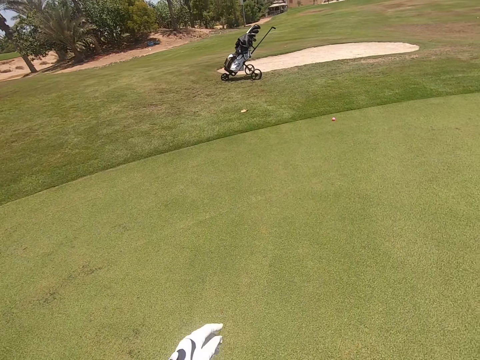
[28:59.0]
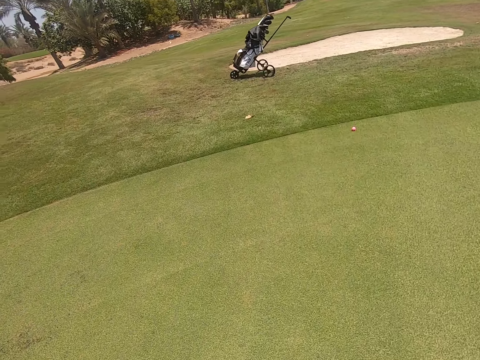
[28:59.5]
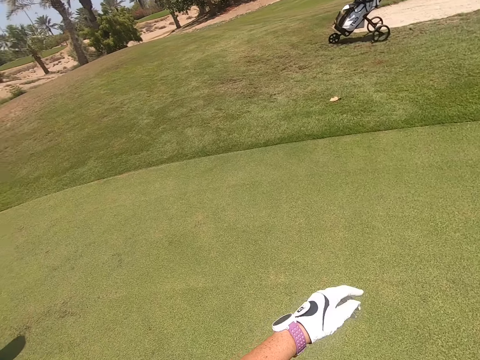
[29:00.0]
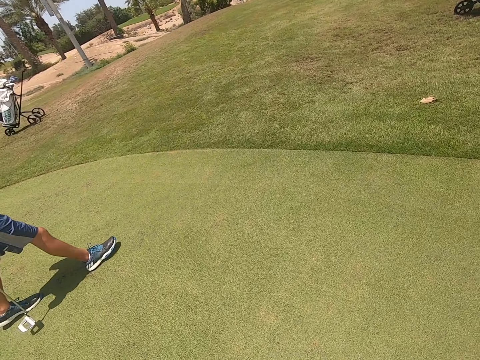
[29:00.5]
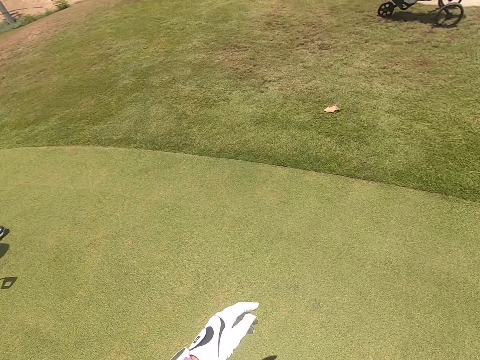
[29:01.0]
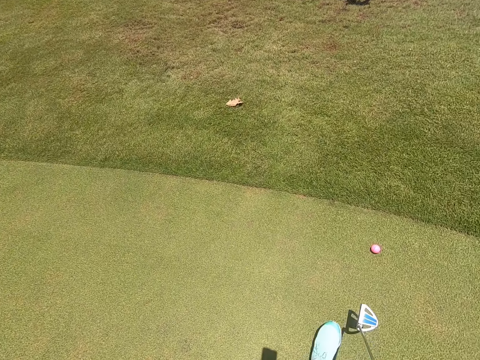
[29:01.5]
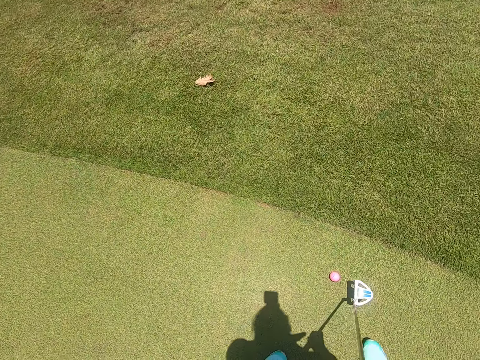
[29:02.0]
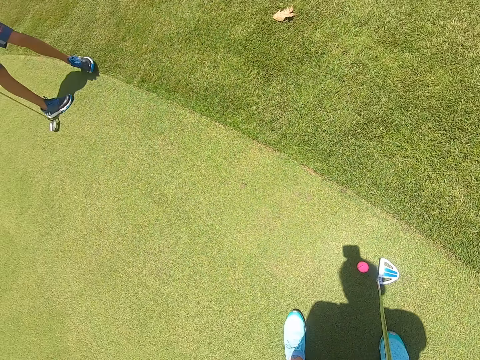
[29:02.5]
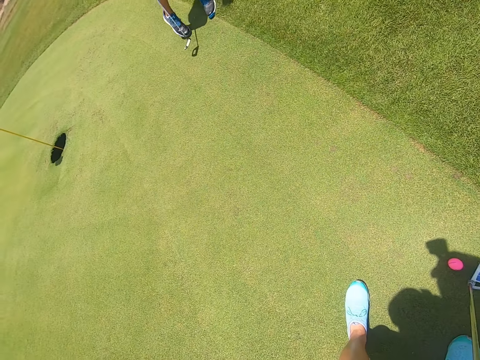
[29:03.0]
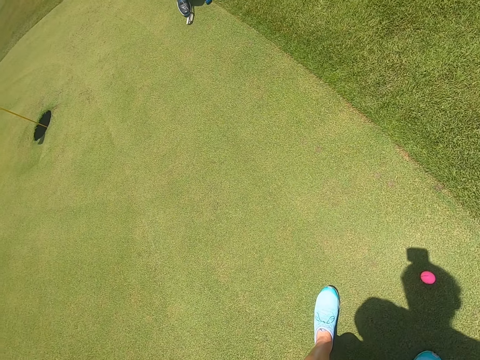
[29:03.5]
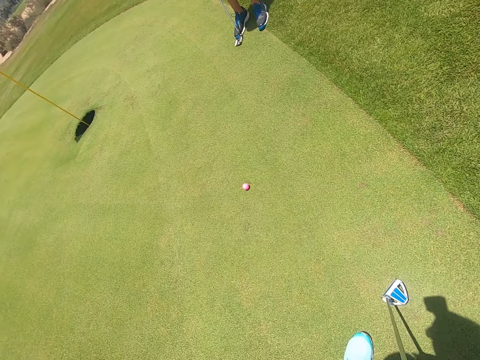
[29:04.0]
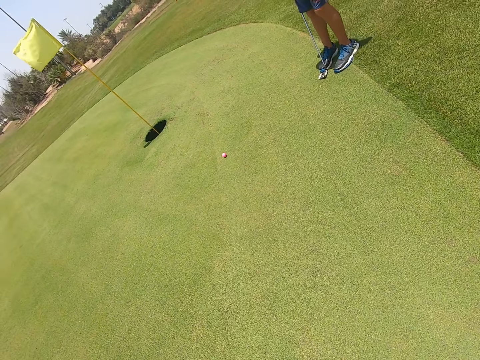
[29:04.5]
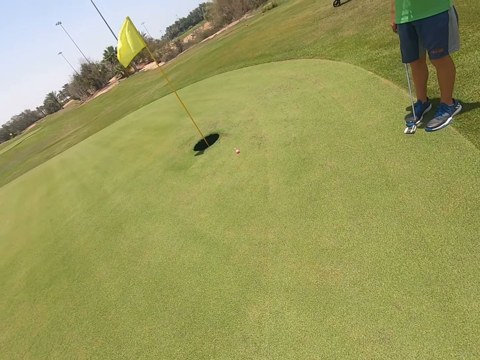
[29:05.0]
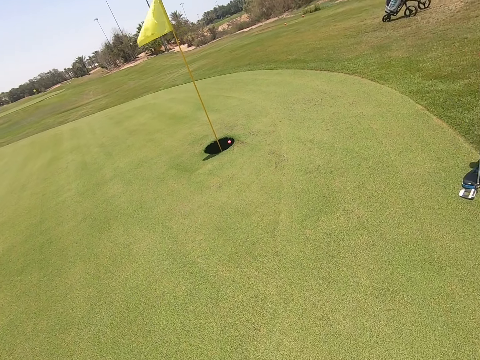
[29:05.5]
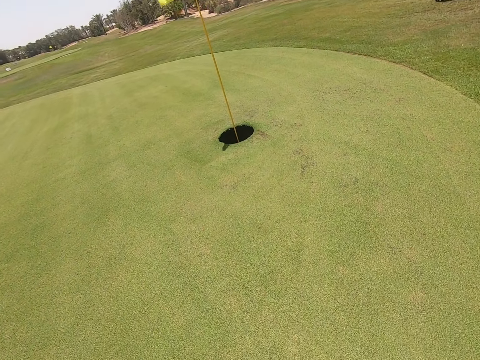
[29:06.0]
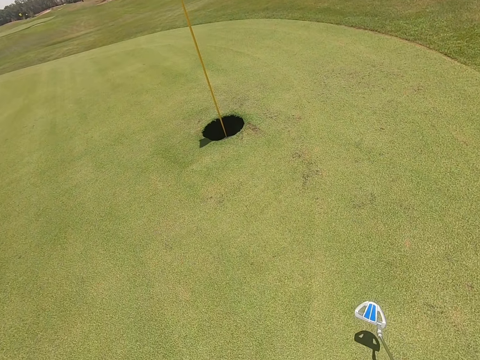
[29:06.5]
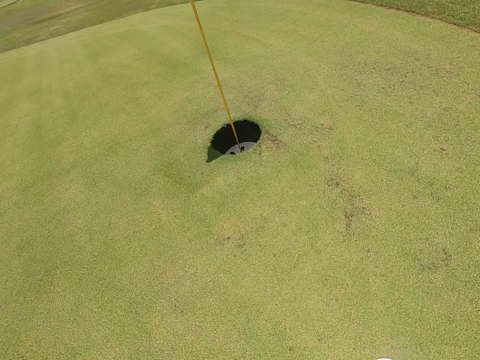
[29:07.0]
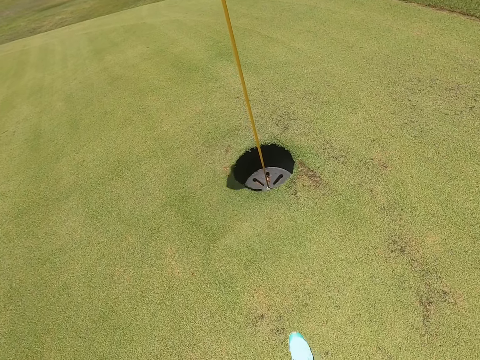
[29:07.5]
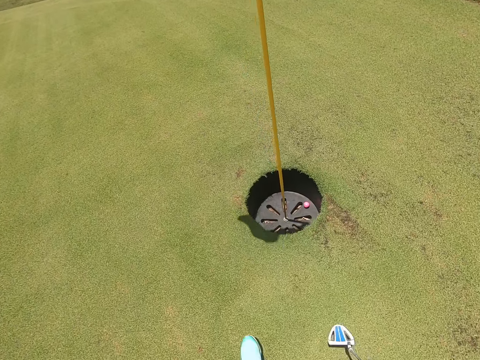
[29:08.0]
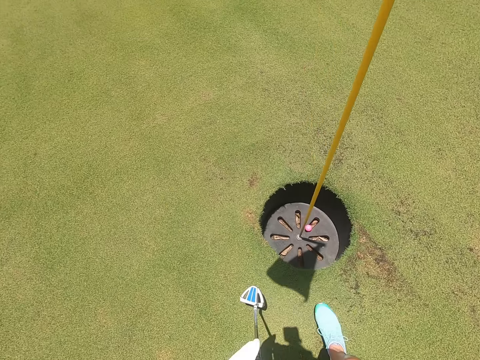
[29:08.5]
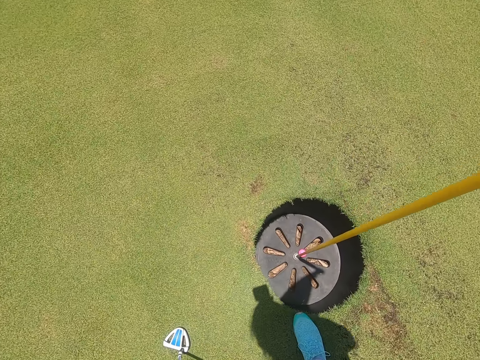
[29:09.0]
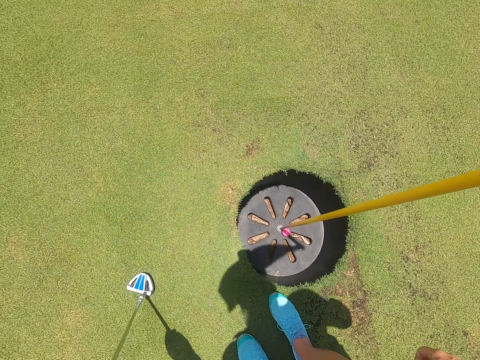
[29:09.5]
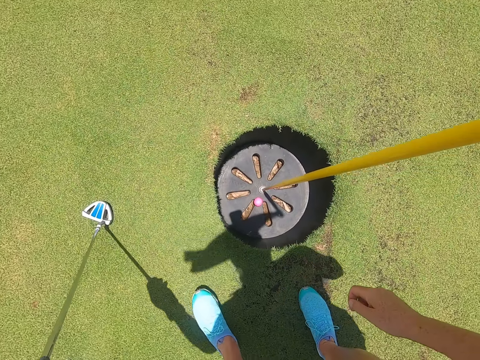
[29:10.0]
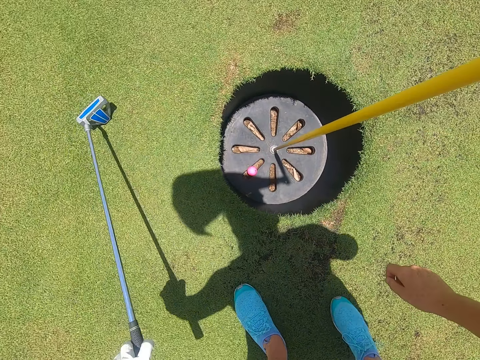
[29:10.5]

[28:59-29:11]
The camera wearer walks on the golf park. They take the golf ball. They shoot the golf ball. They walk.

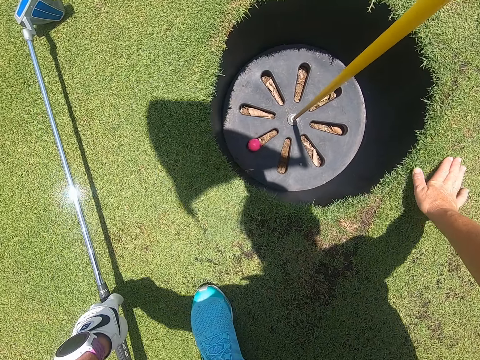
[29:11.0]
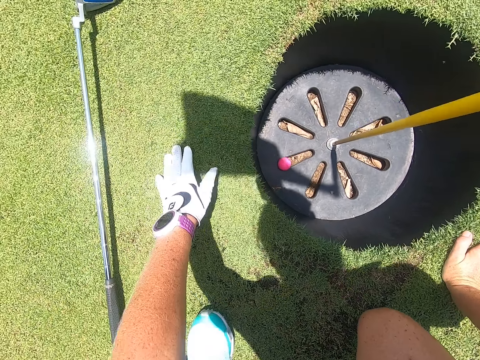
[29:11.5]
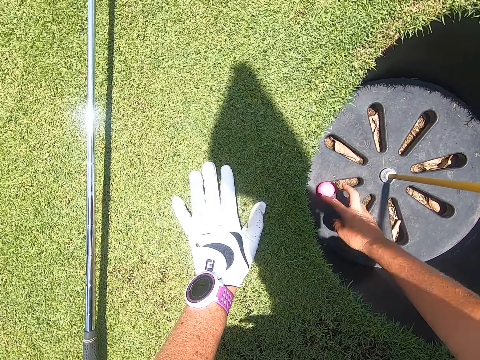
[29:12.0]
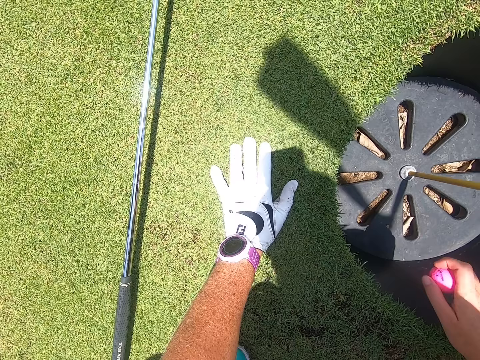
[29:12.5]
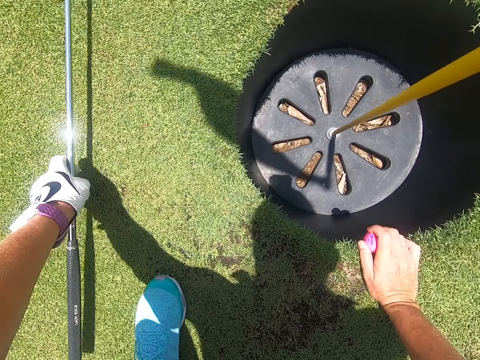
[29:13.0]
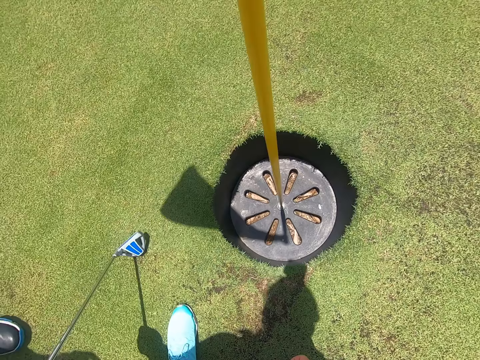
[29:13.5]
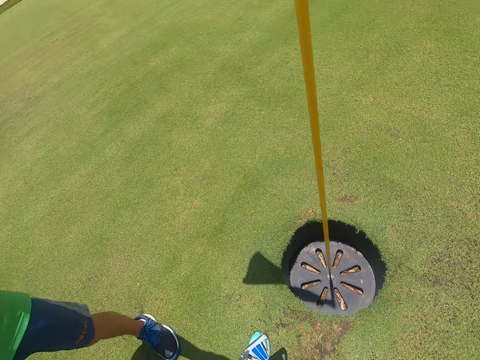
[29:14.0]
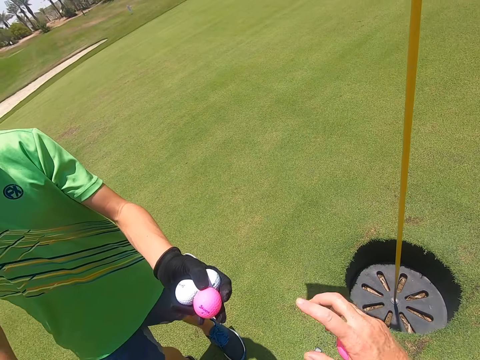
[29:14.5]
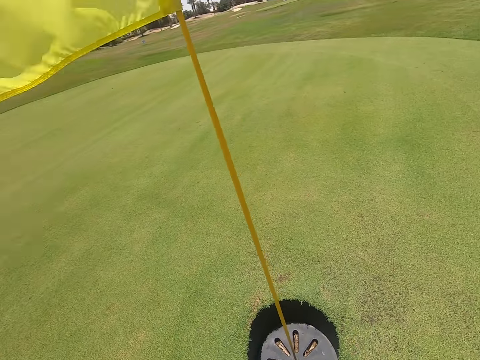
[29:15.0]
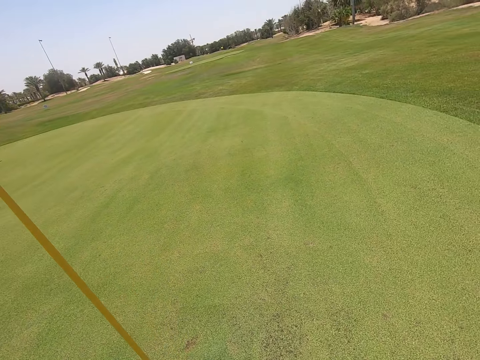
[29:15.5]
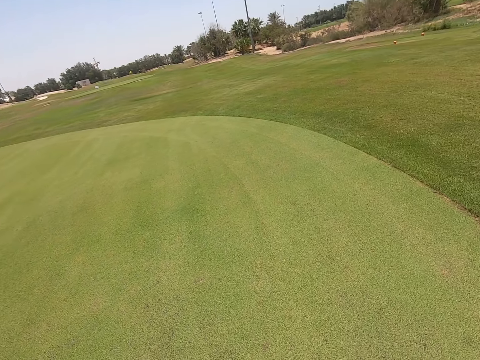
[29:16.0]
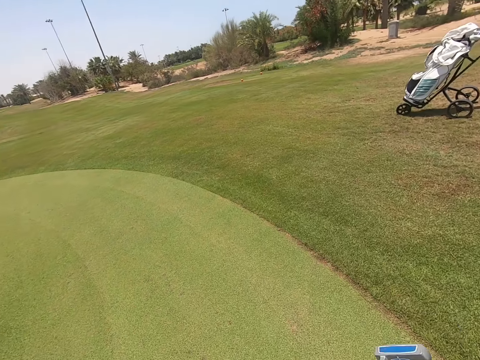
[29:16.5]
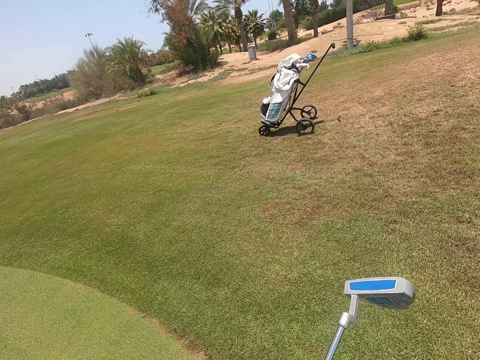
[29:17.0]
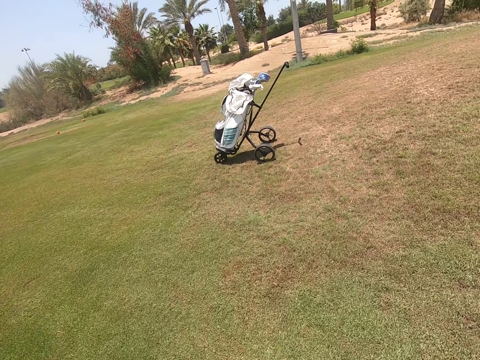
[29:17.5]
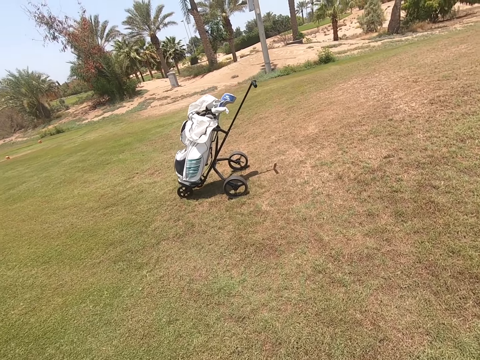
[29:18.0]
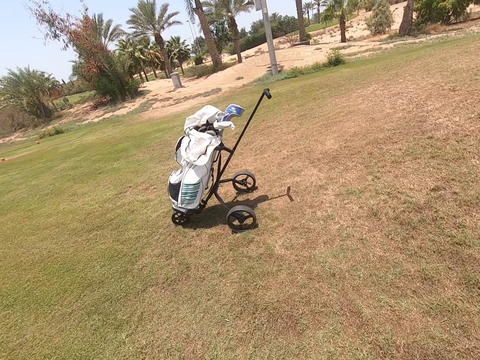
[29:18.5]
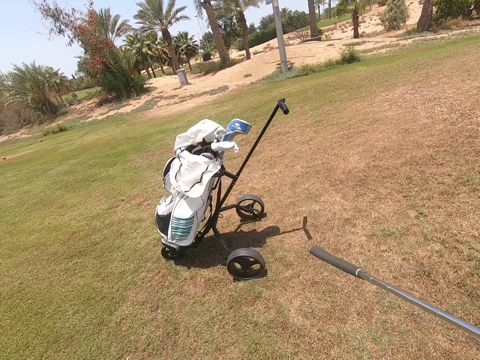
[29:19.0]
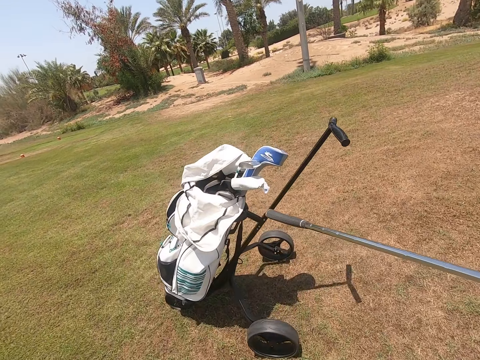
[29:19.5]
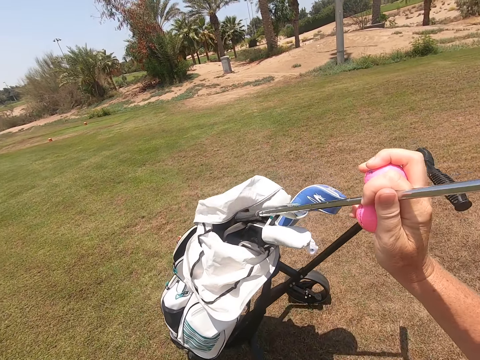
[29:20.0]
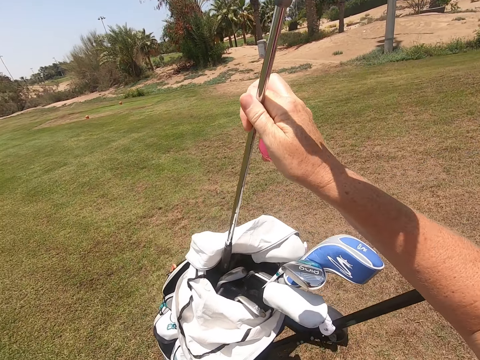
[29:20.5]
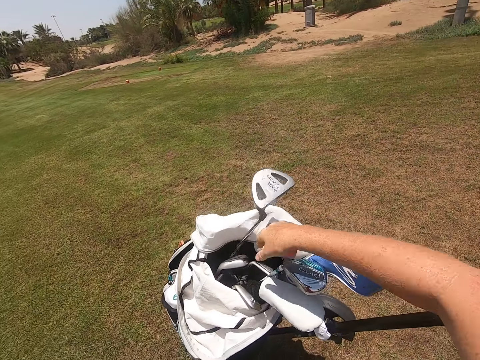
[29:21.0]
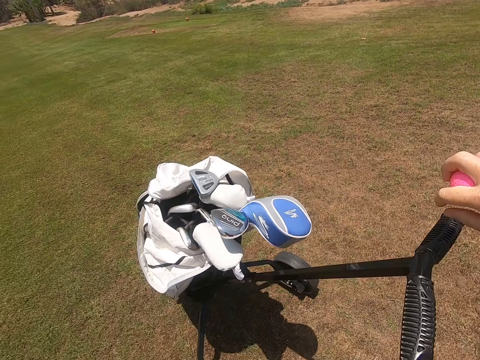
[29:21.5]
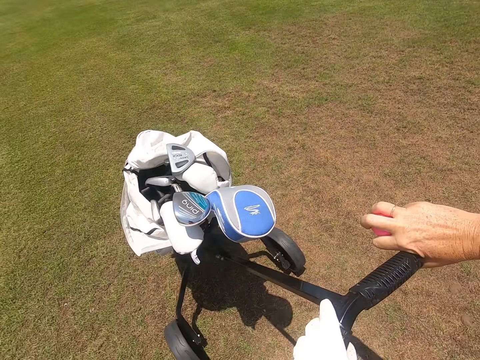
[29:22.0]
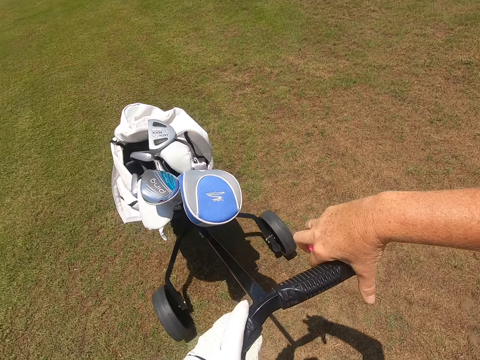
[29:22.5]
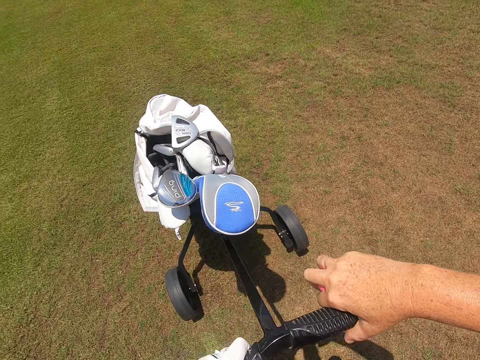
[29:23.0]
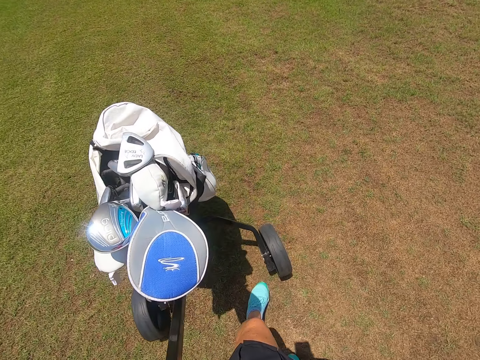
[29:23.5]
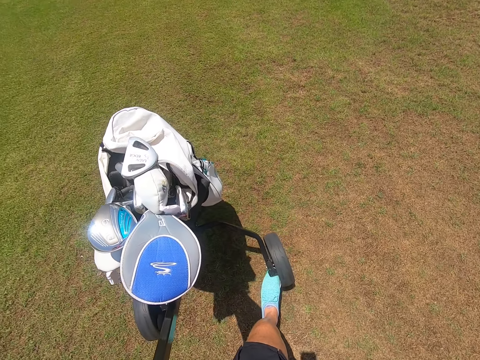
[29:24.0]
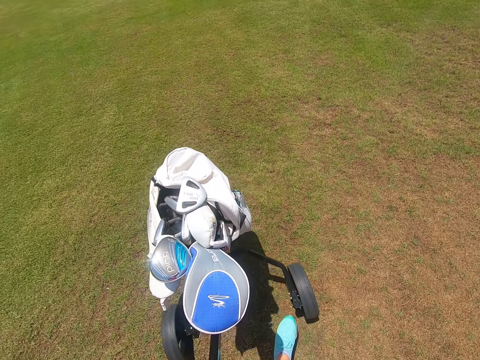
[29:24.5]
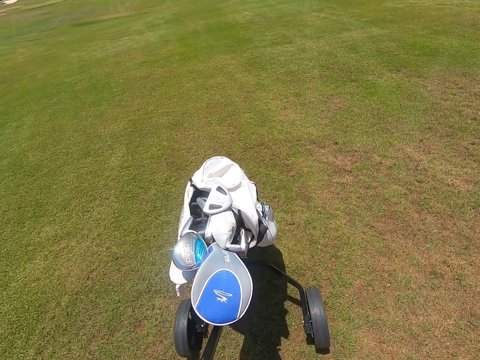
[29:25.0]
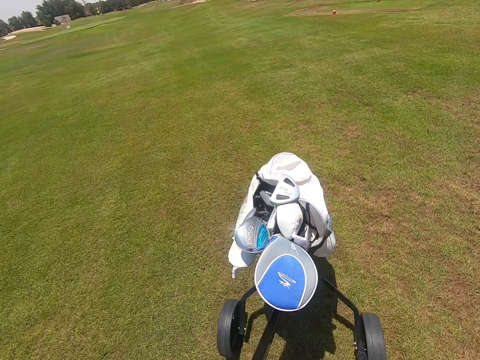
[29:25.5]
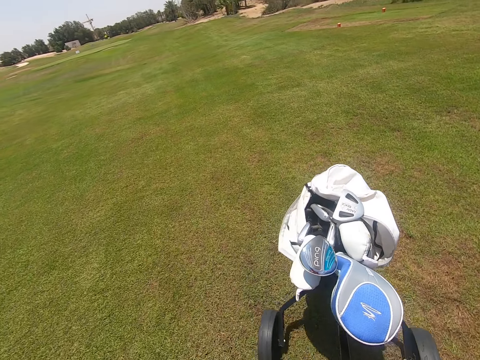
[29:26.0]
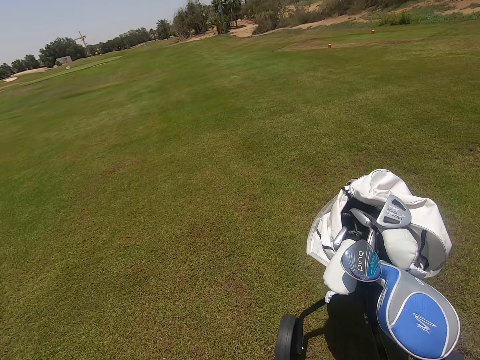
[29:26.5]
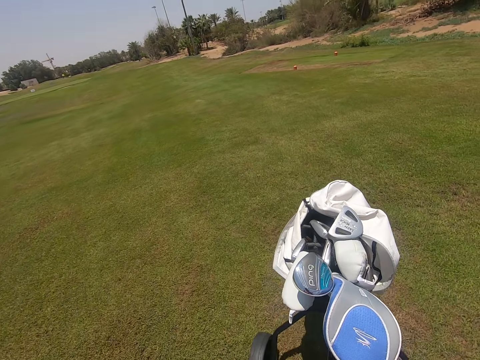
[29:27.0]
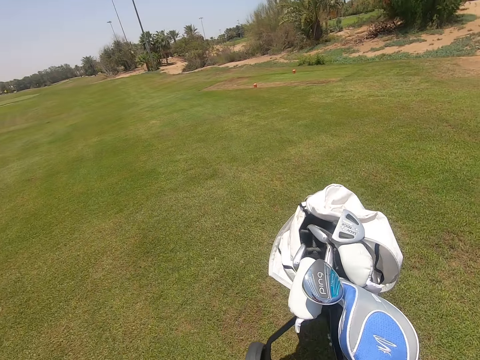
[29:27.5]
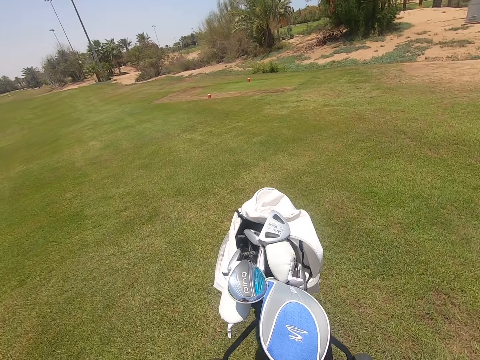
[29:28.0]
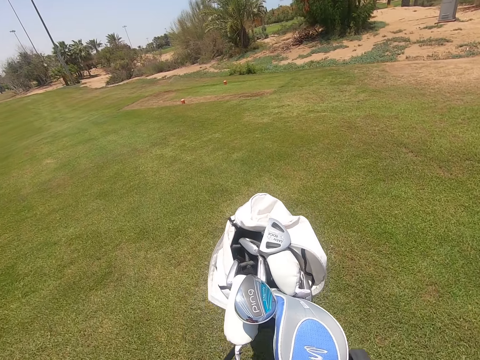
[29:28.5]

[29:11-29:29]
The camera wearer puts the golf club on the grass. They bend, pick the golf ball from the hole, and take the golf club. They take the golf ball. A person hands over the golf balls to the camera wearer. The camera wearer takes the golf ball again. They look around the golf park and walk at the golf park. They place the golf club in the golf bag. They hold the golf cart, put a leg on the golf cart, and push the golf cart at the golf park.
